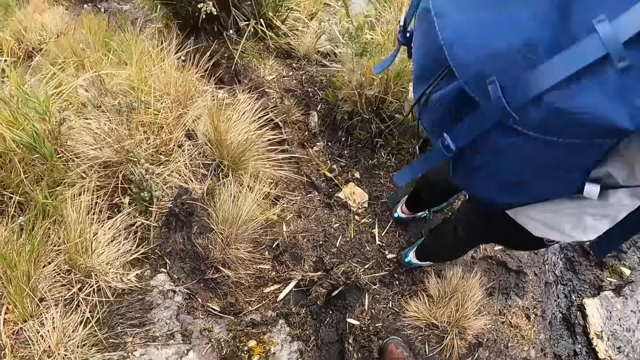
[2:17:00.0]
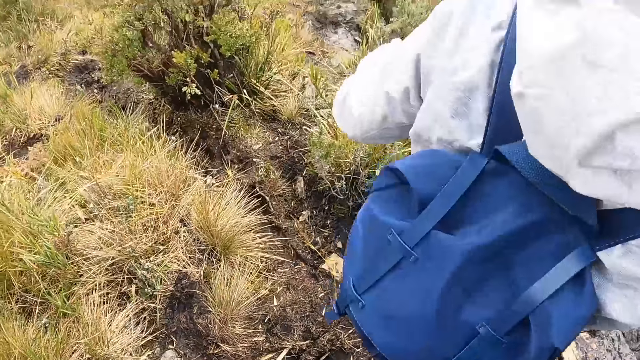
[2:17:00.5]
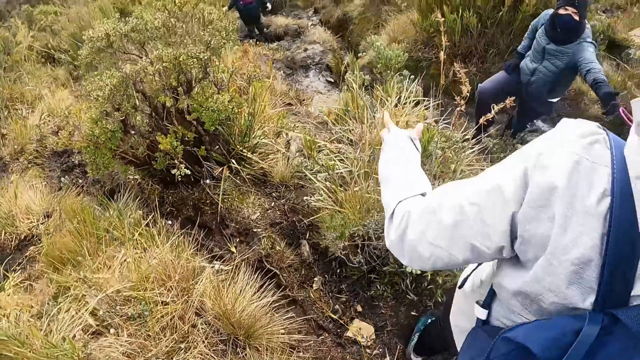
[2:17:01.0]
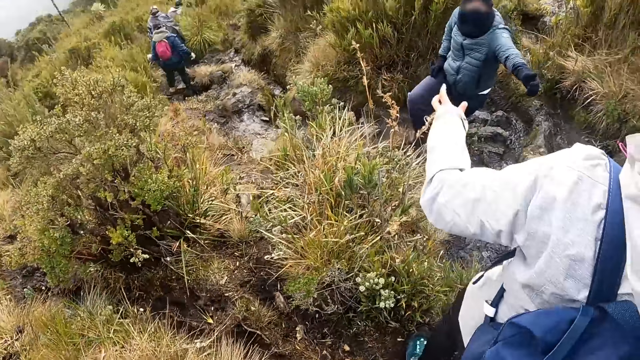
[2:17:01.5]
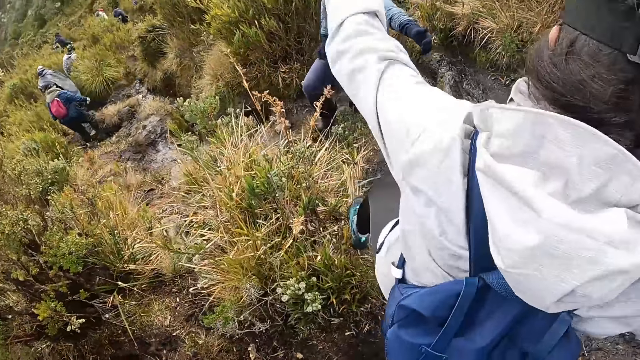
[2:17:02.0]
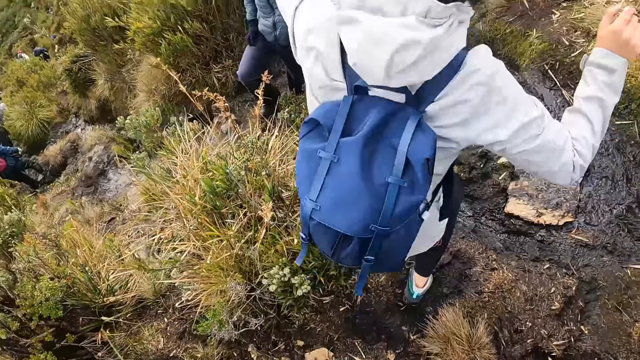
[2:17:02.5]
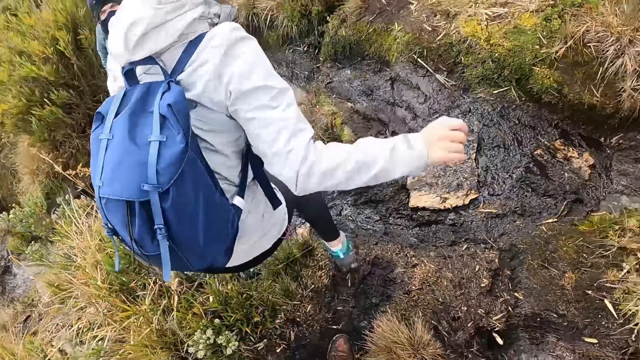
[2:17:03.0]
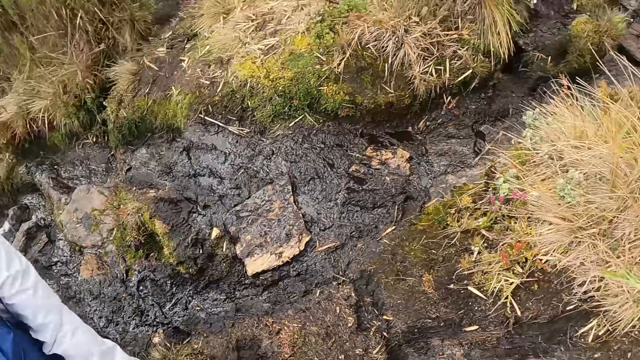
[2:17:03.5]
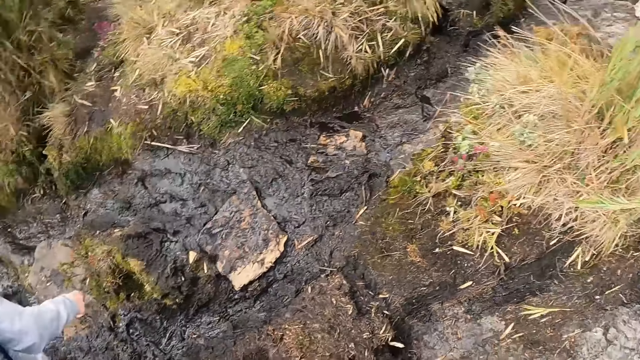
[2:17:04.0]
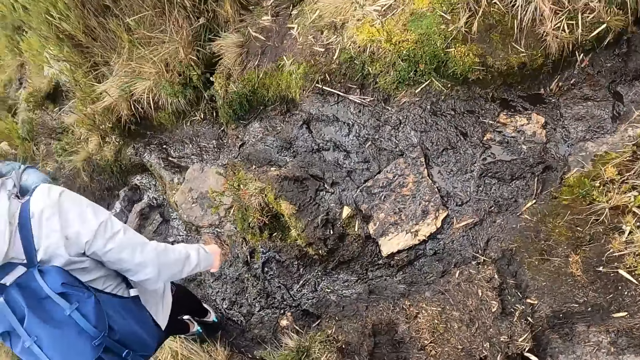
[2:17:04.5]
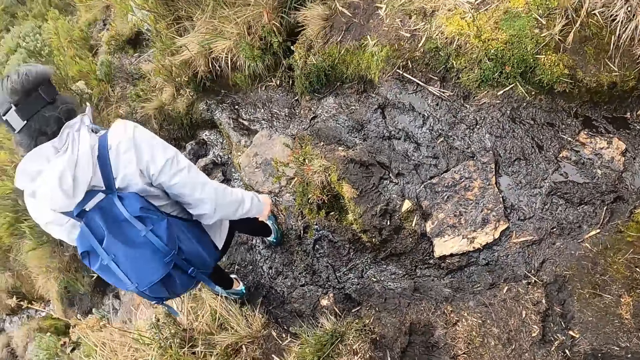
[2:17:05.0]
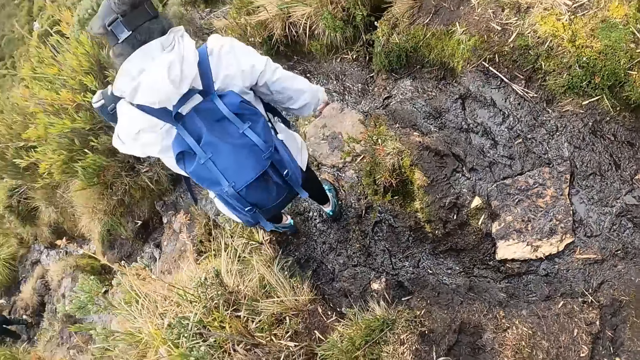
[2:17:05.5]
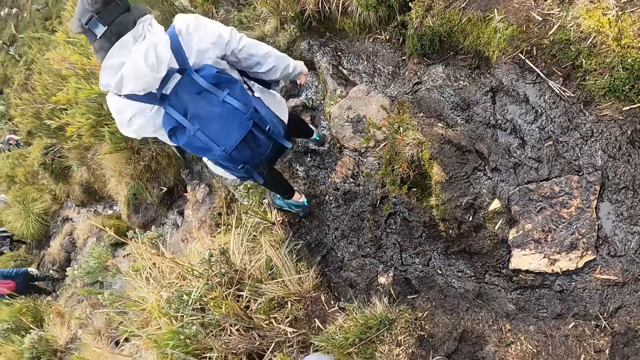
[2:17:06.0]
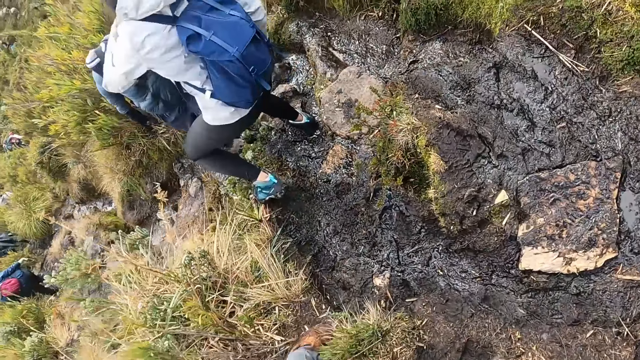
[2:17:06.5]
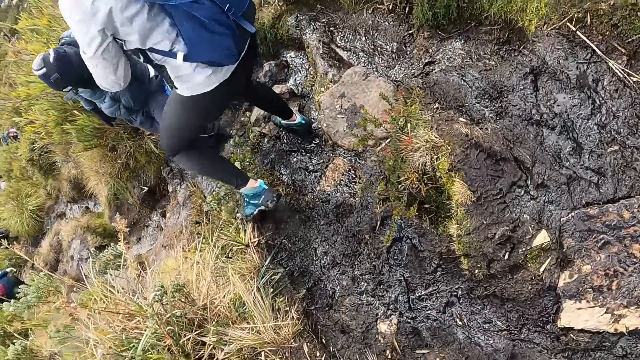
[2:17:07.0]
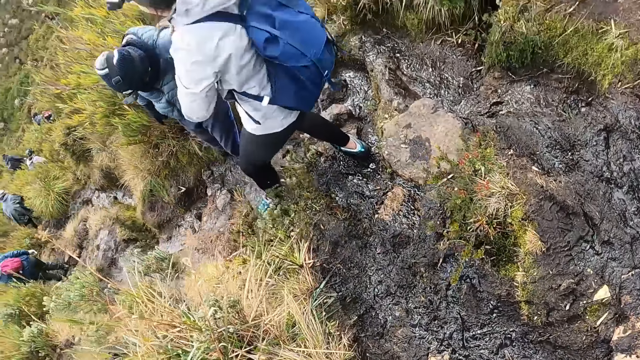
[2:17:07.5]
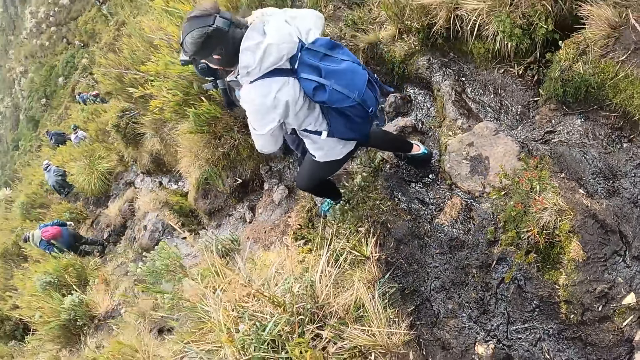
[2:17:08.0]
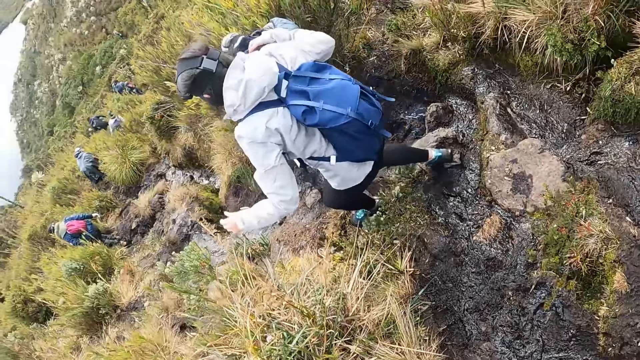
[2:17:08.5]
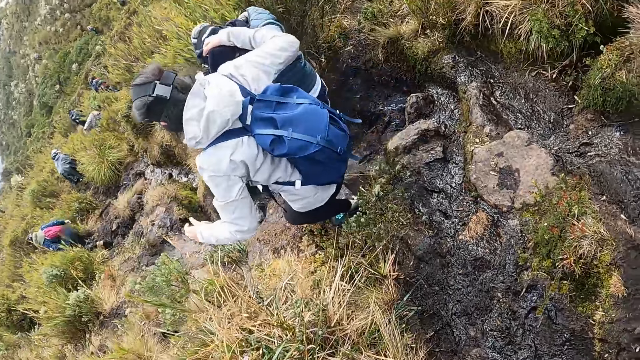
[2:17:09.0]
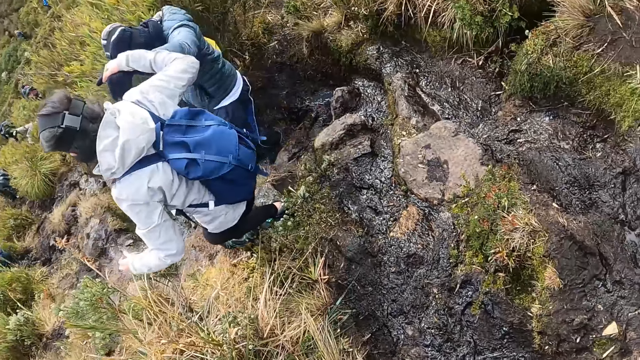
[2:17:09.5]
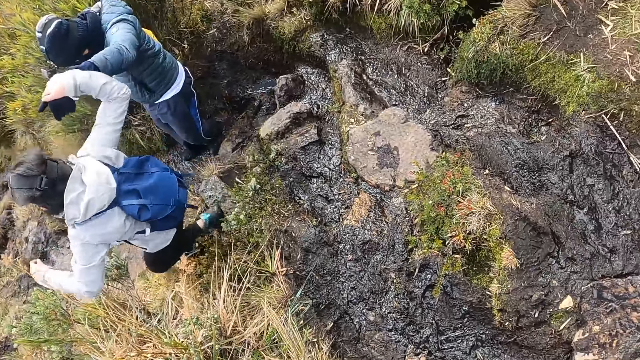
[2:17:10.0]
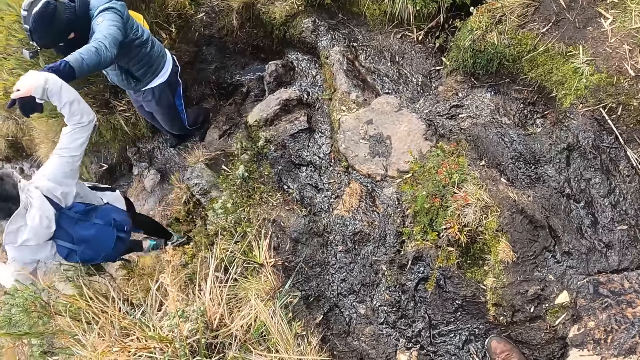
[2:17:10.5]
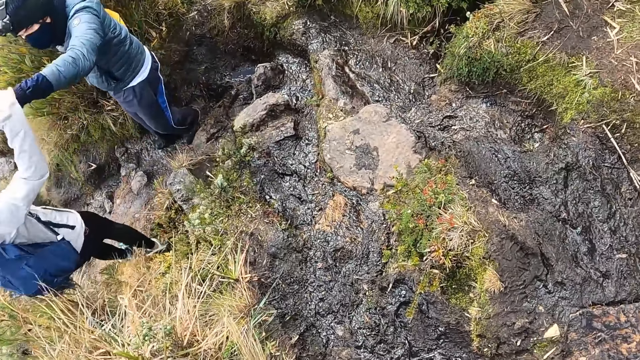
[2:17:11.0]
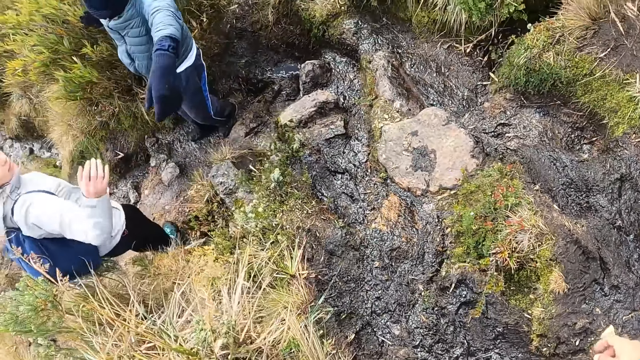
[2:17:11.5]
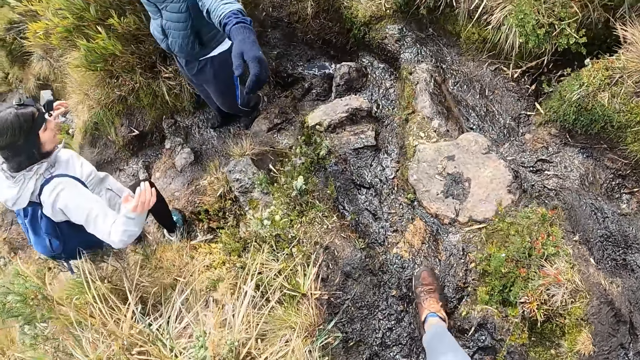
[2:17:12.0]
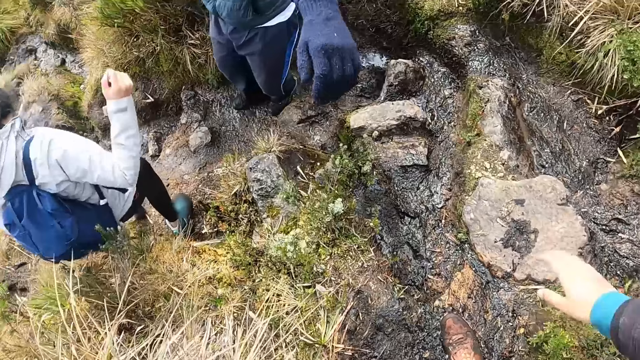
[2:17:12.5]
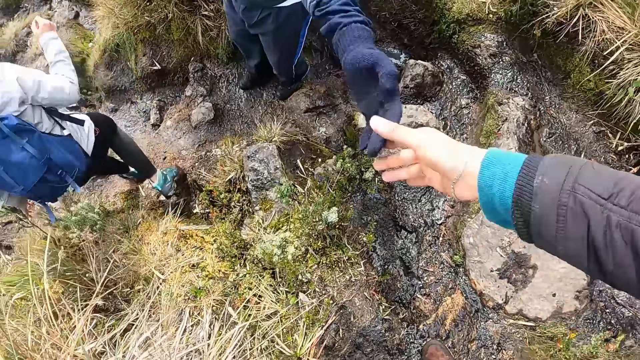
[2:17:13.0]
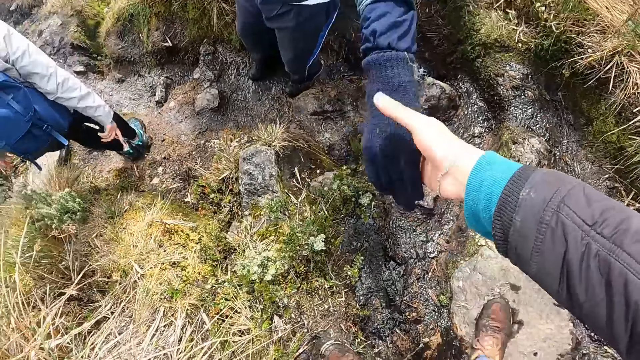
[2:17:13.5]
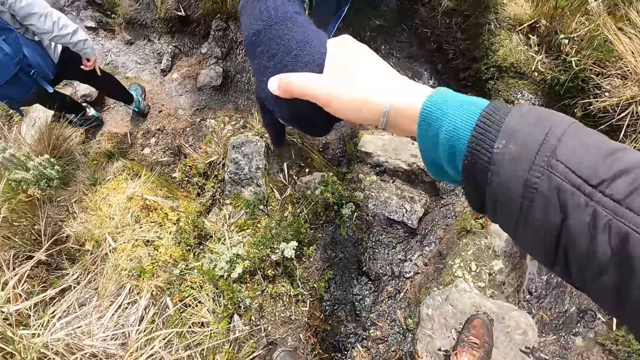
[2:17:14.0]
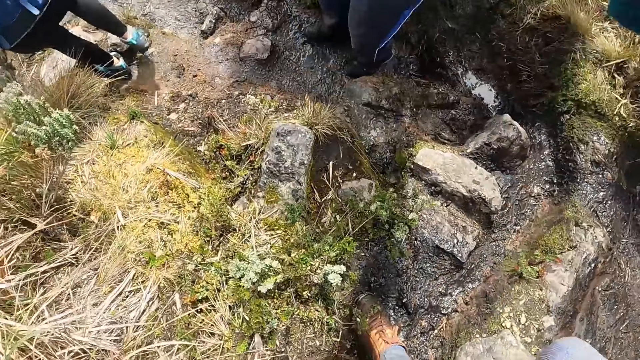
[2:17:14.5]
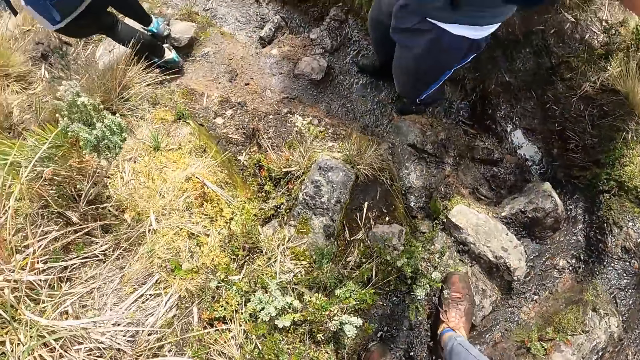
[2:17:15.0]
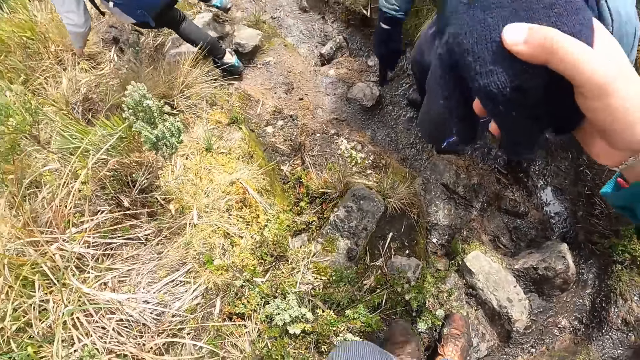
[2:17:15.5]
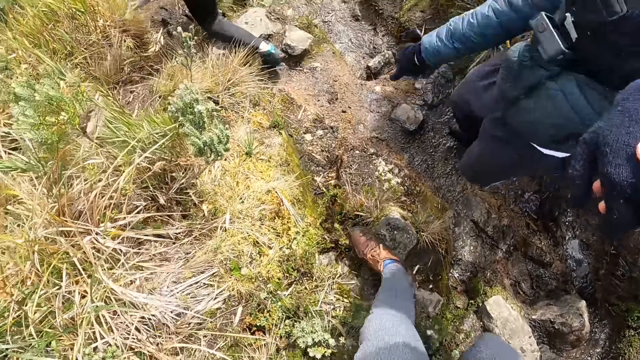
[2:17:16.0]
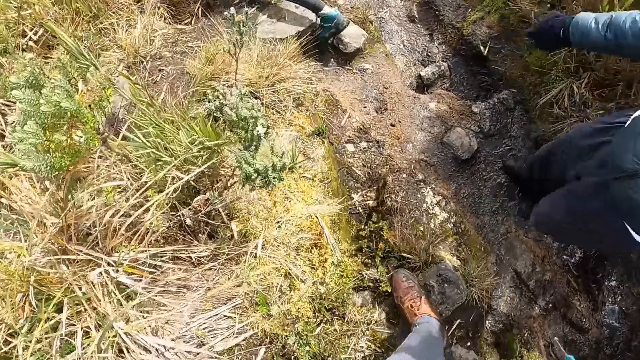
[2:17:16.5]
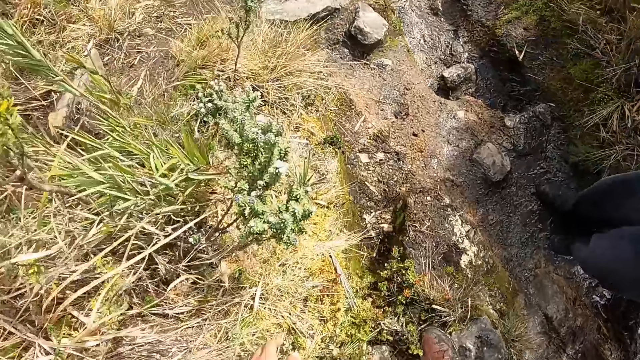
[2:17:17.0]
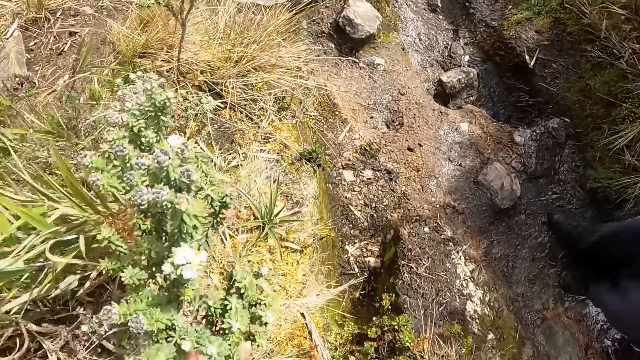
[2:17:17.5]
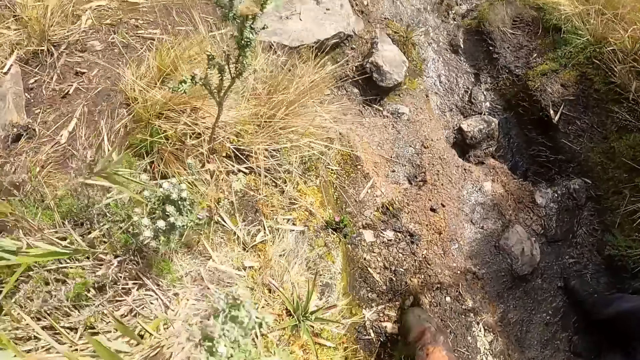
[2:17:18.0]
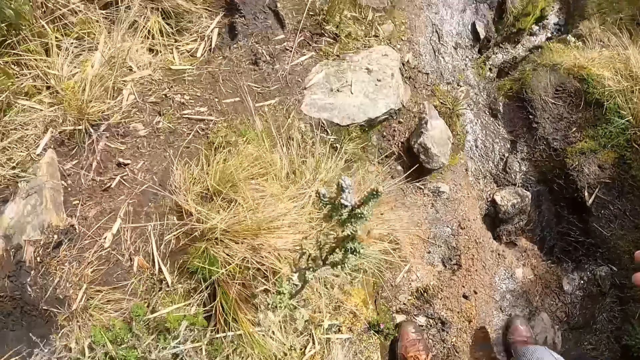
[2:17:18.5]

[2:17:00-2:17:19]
The woman holds the right hand of a man with her left hand. The woman holds the right hand of the man with her right hand. The camera wearer walks. He holds the left hand of the man with his right hand. The man interacts with the camera wearer. The camera wearer walks.

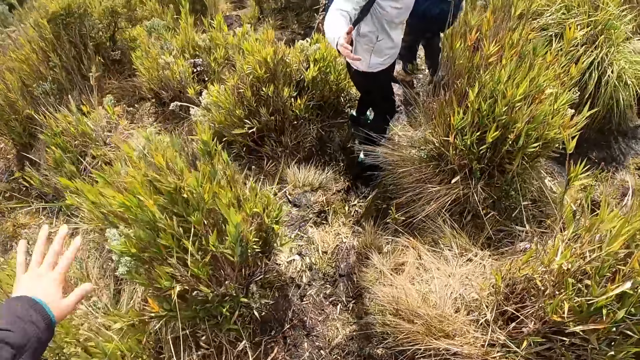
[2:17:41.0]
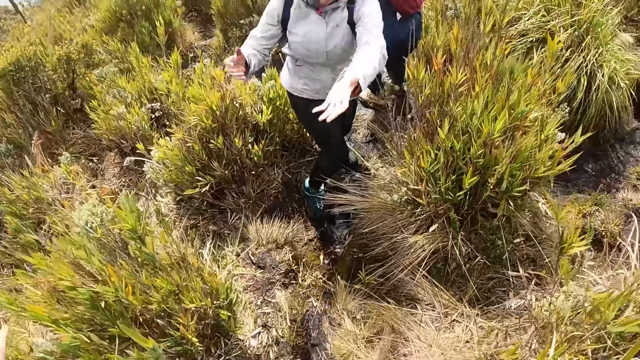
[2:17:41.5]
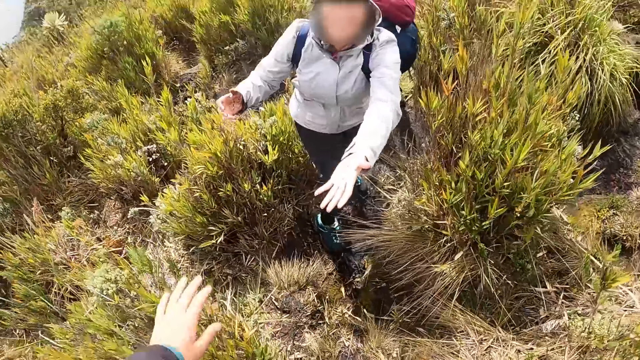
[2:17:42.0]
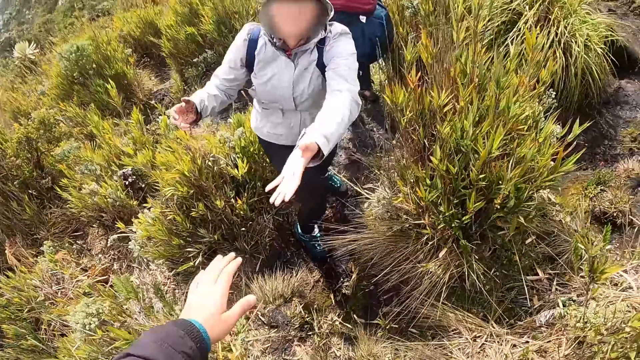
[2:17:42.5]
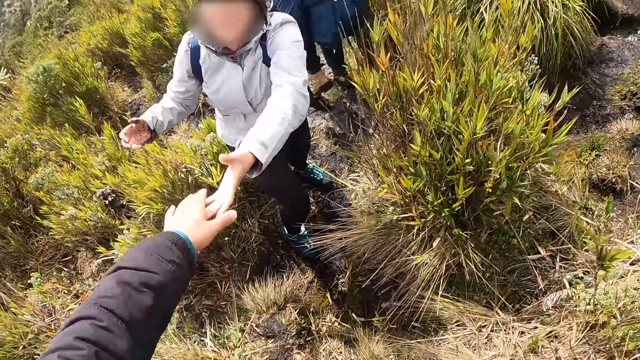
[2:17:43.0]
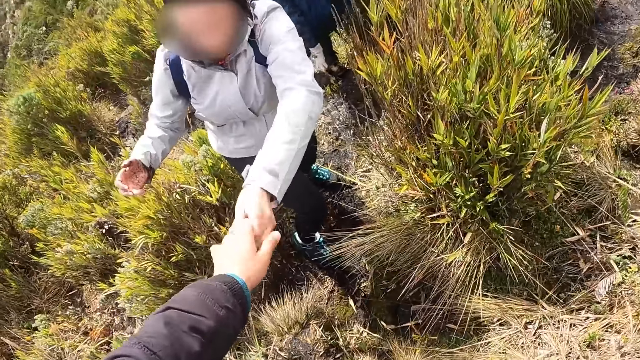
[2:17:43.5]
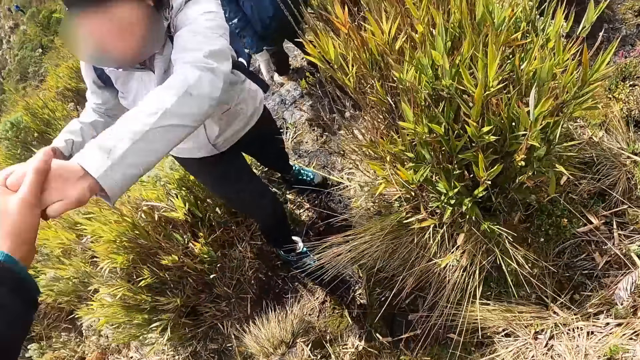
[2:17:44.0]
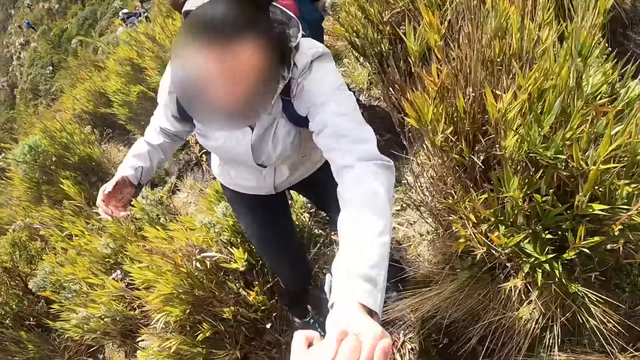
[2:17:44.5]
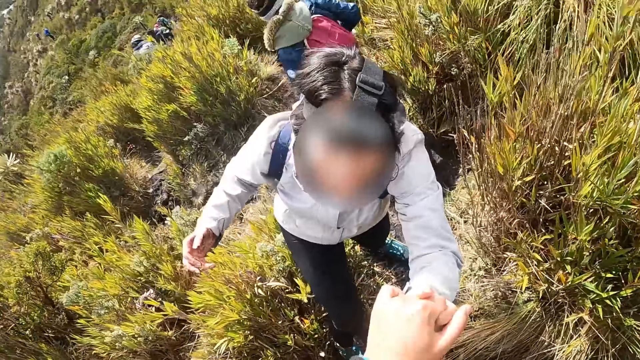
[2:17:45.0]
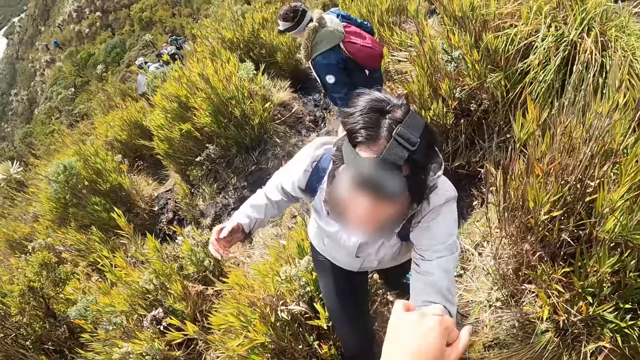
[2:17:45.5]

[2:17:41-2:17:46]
The camera wearer grabs the left hand of the woman with his left hand. He holds hands with the woman.
